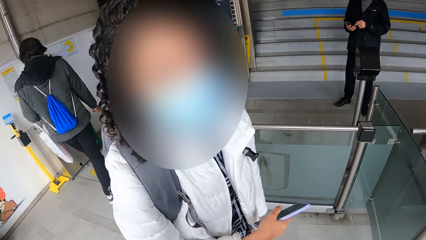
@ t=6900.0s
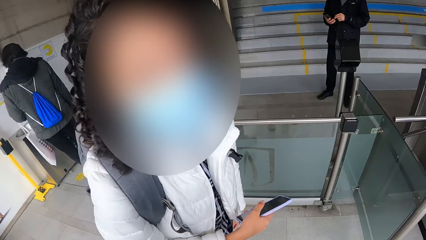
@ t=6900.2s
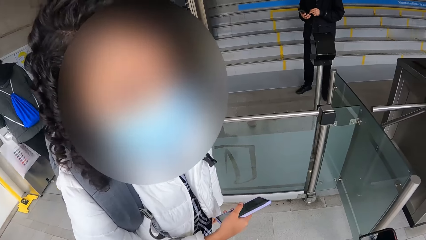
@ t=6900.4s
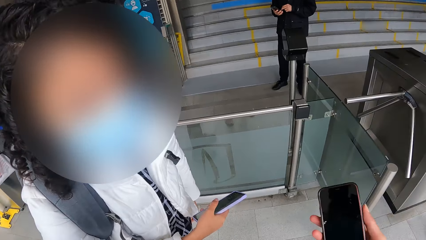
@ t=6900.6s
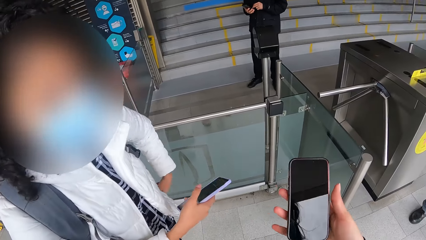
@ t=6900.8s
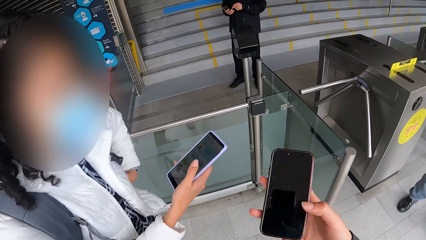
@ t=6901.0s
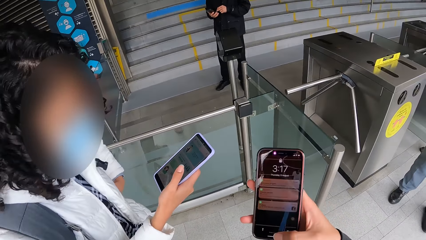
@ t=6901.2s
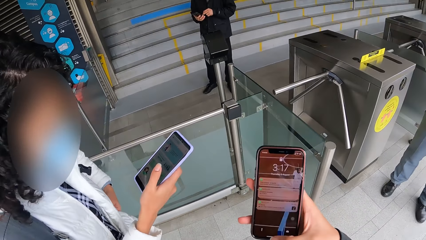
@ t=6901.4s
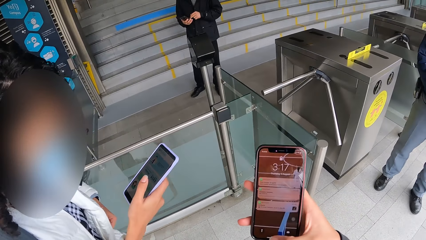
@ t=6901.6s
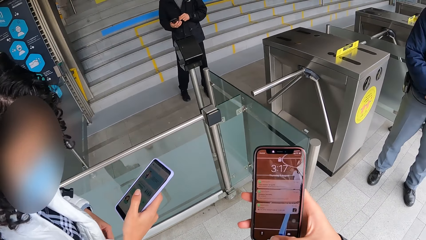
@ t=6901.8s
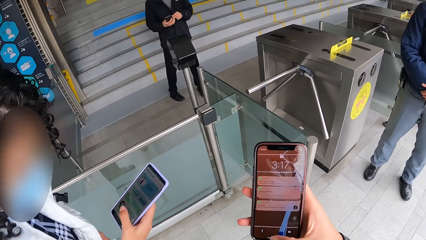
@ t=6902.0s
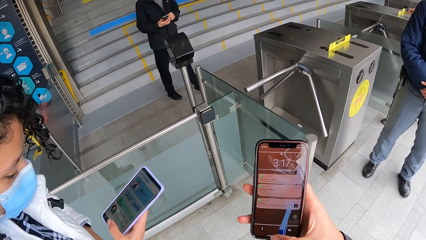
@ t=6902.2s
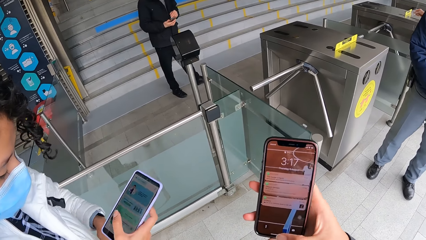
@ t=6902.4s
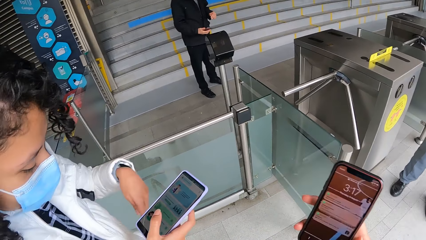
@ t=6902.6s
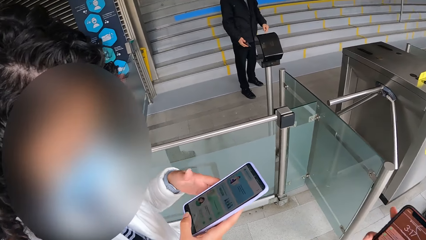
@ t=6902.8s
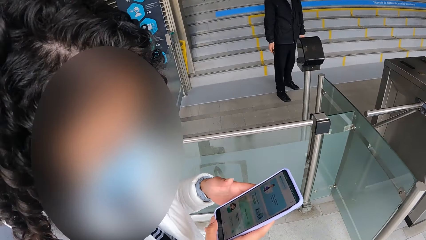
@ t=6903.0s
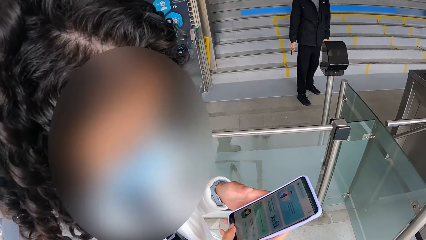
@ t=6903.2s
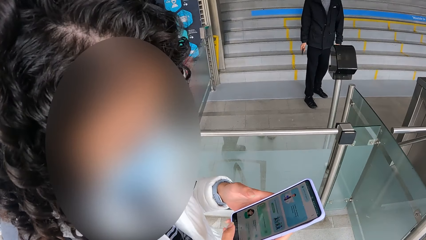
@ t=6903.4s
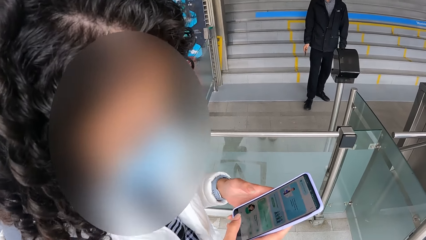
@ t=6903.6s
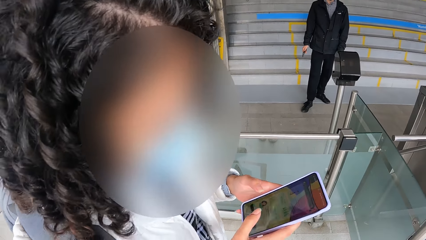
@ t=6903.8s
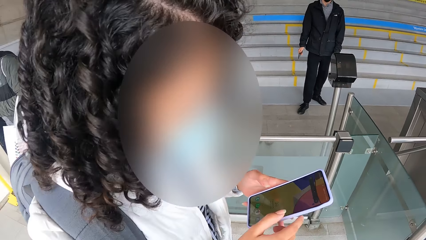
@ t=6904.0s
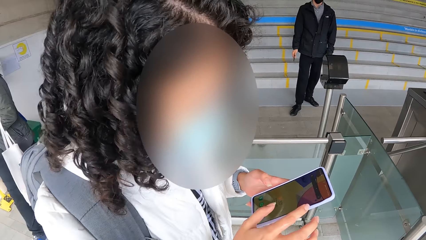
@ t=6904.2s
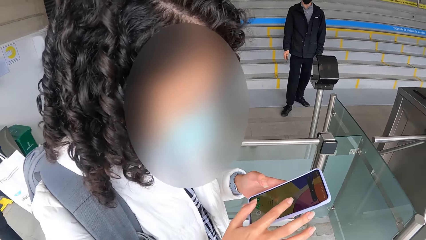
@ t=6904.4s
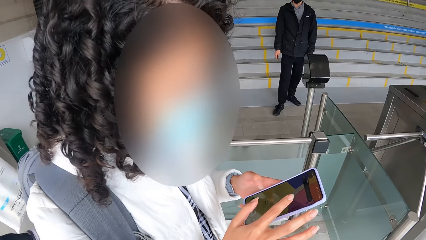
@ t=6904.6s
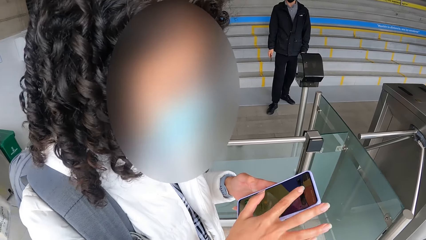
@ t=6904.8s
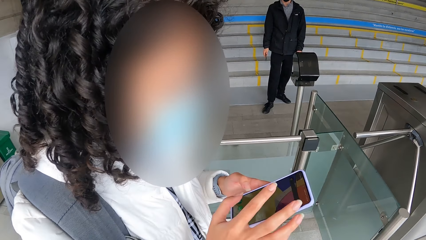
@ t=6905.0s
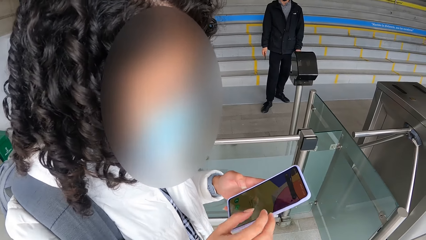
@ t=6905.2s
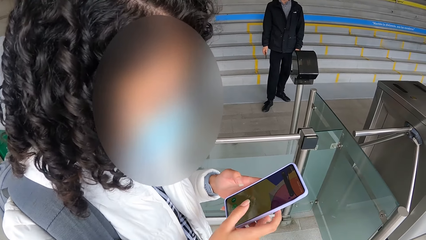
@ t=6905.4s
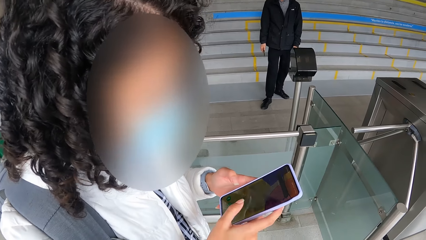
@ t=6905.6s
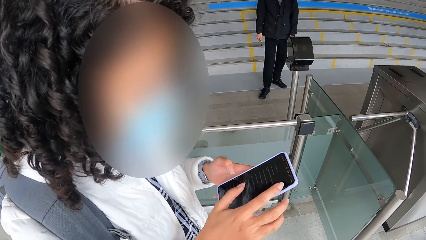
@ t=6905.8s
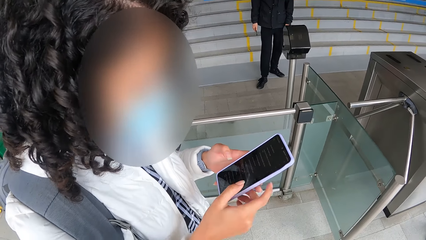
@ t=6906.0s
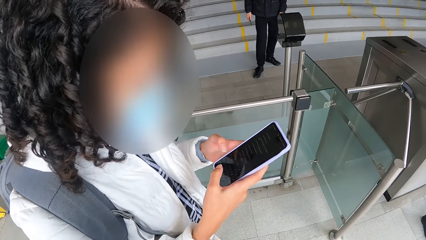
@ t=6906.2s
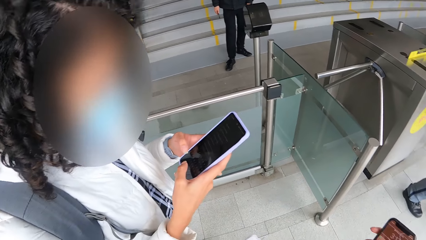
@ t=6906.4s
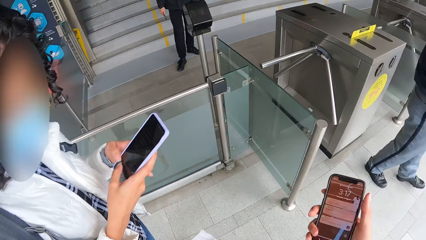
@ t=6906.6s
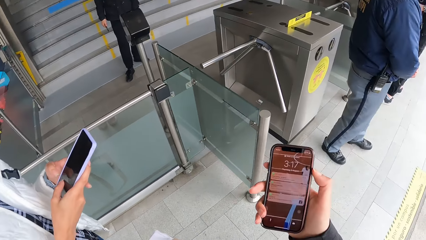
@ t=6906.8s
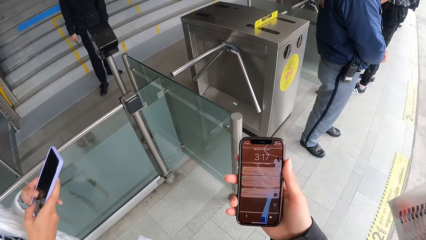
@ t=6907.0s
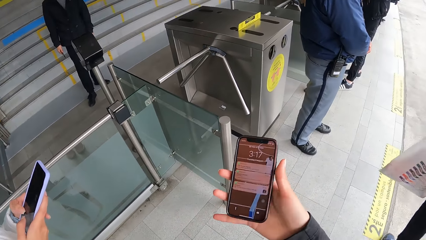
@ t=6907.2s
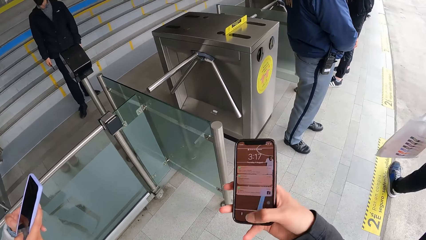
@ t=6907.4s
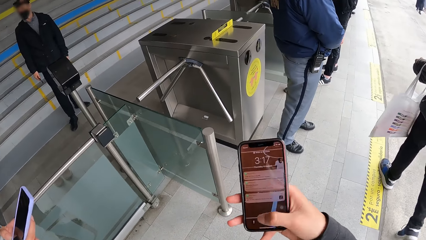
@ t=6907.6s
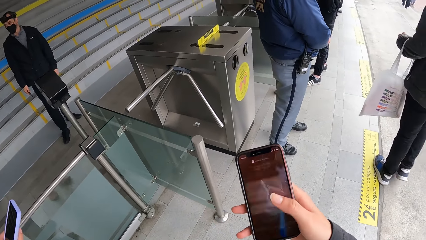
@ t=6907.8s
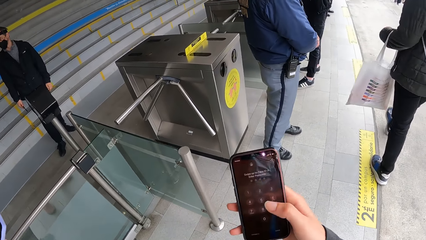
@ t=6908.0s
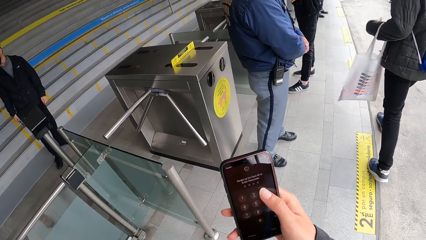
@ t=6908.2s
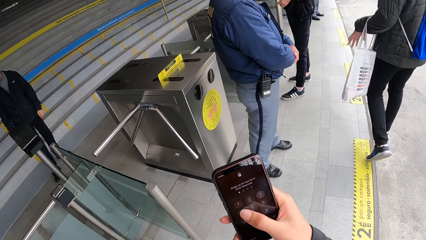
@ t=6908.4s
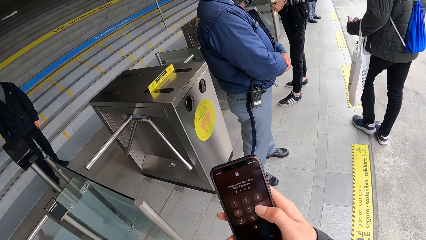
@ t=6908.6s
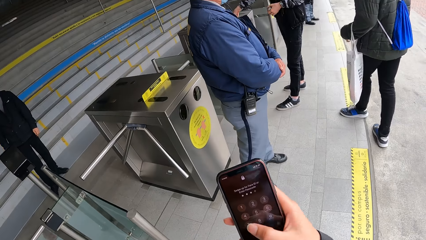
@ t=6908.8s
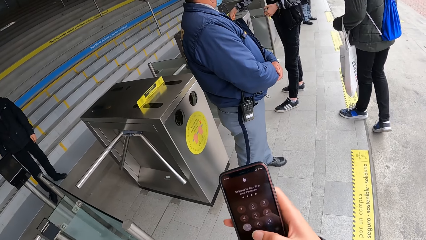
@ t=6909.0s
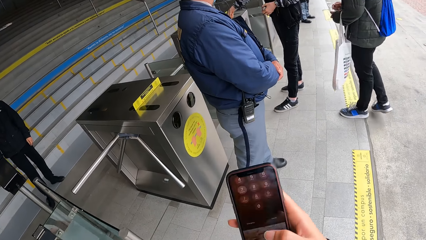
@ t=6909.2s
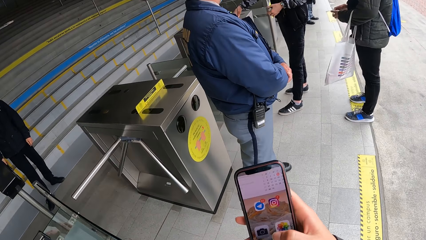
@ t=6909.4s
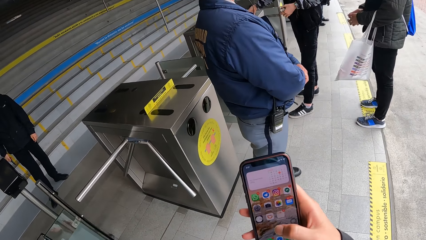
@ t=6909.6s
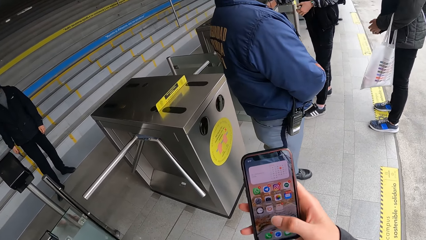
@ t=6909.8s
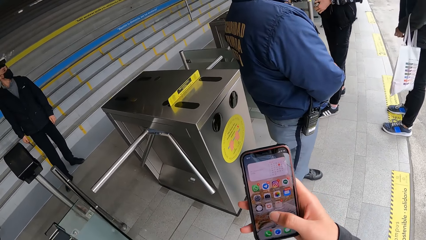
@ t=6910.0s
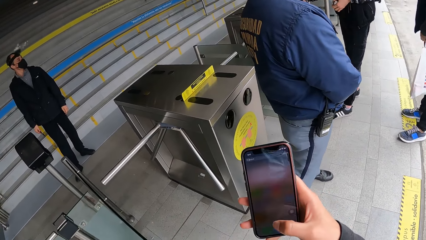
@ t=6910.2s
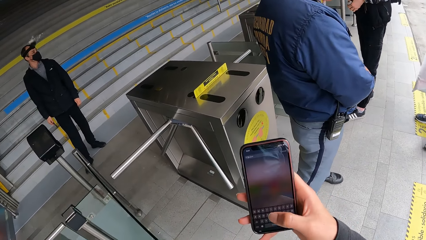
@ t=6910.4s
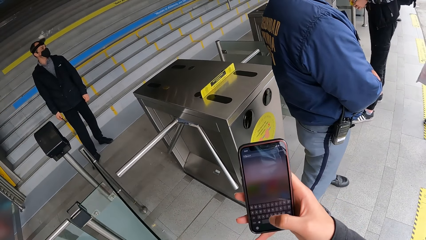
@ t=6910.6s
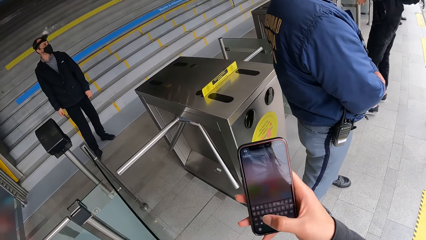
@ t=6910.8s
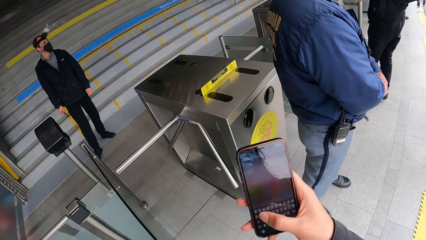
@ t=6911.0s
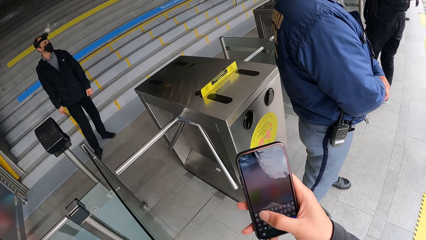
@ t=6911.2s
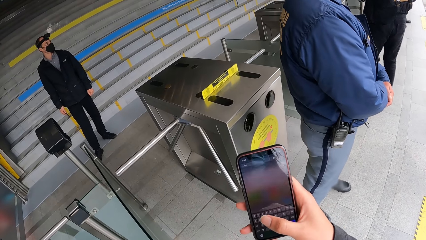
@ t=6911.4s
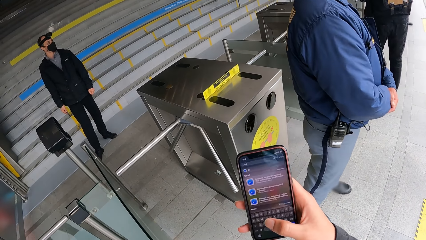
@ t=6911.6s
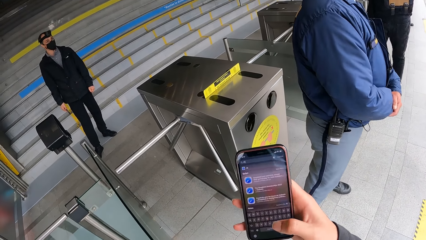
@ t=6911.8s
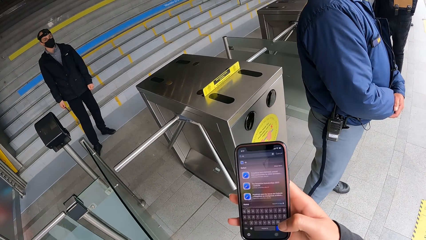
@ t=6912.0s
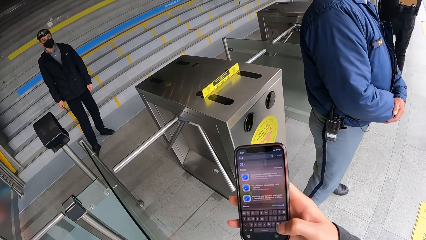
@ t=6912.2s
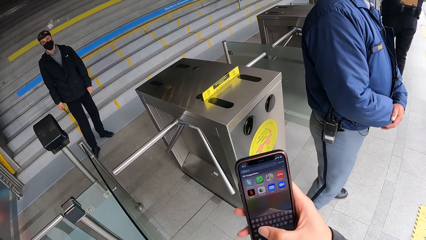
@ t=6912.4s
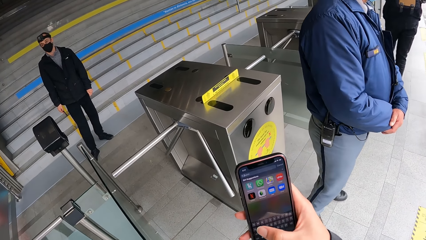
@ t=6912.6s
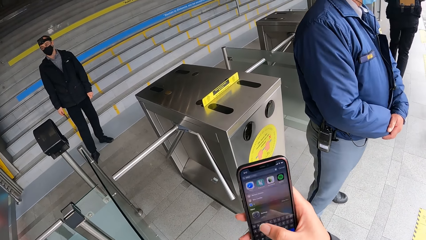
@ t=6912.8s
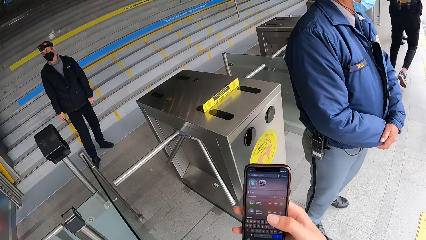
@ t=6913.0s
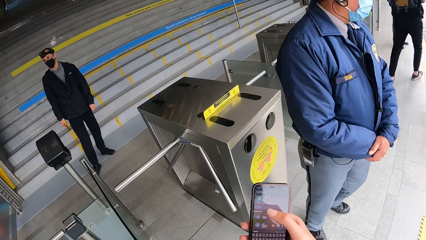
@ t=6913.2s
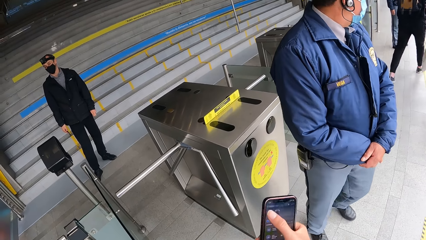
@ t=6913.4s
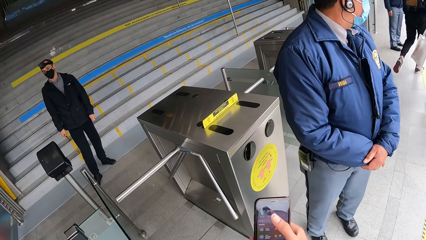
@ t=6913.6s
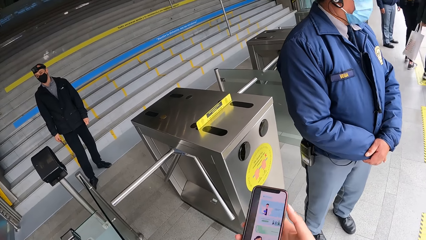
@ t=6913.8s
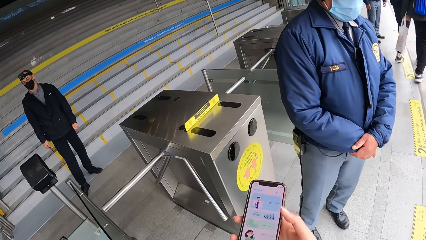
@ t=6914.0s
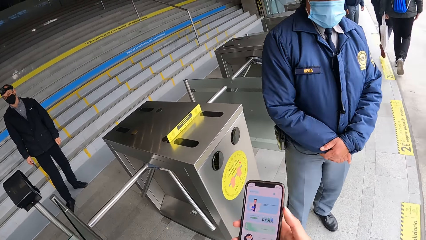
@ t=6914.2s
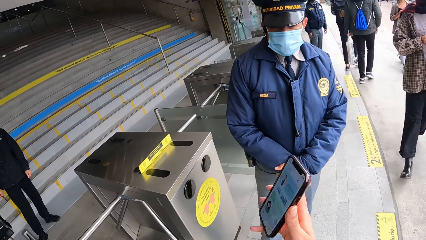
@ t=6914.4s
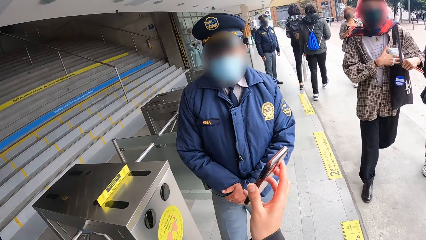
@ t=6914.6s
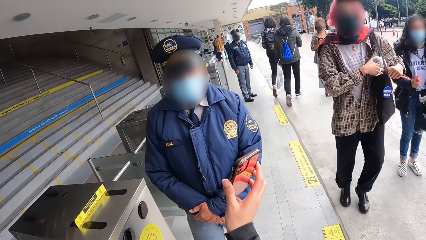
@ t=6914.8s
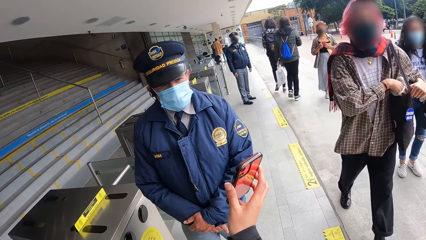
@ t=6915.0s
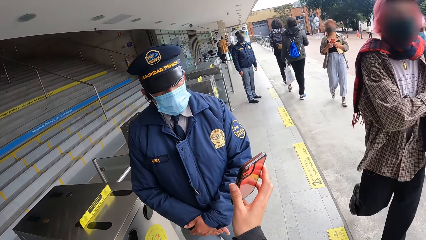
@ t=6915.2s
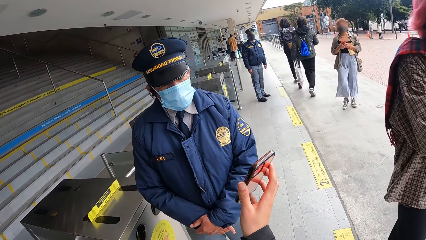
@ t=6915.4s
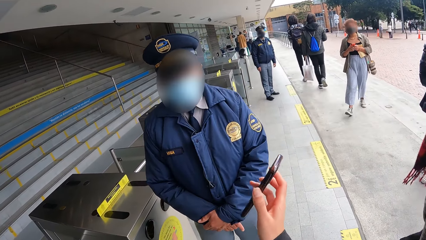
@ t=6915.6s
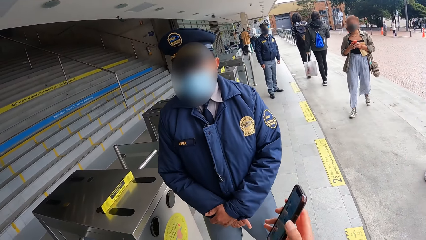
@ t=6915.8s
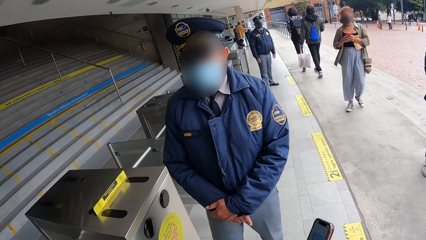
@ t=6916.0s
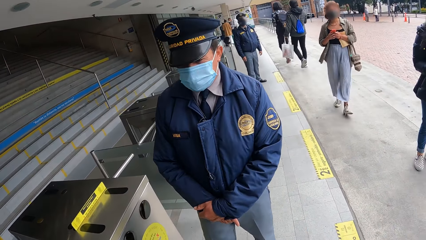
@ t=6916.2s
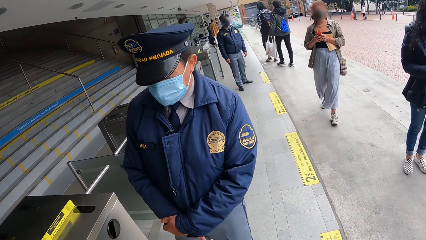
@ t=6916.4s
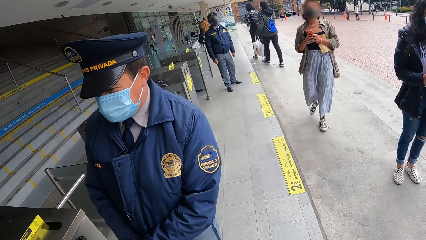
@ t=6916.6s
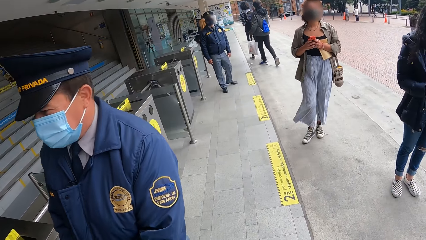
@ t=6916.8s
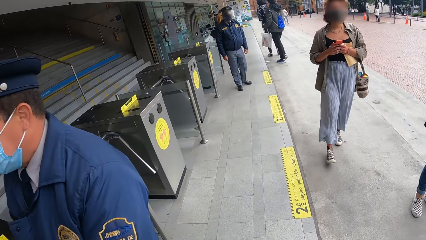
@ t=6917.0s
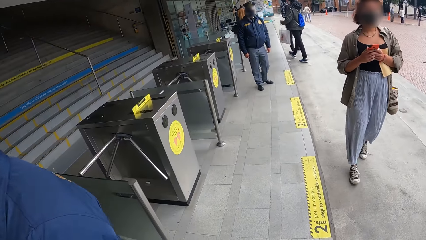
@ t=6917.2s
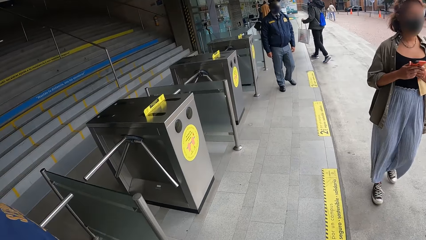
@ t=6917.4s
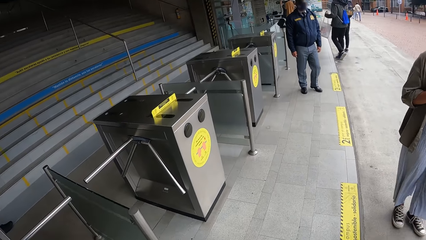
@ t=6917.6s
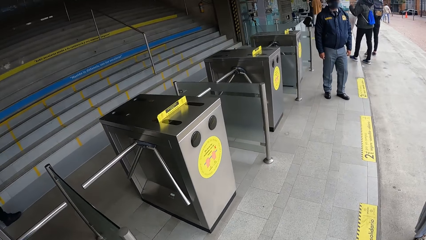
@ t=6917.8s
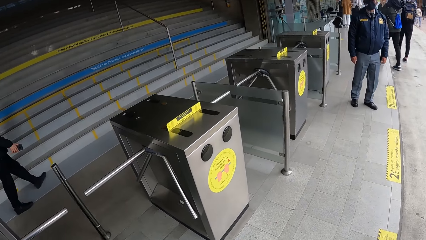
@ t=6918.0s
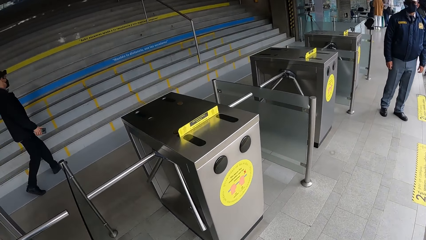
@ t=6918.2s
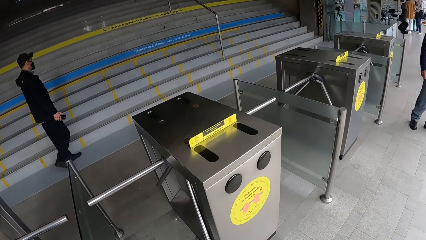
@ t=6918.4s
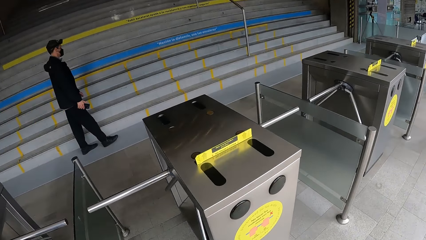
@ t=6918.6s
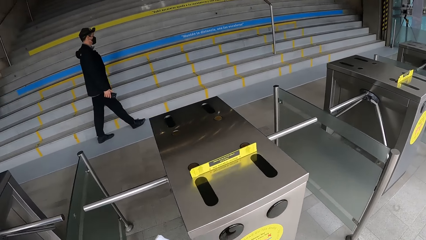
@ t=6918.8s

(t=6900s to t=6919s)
The camera wearer holds the phone with his right hand. The woman holds the phone with both hands. The woman operates a phone. The camera wearer operates the phone with his right hand. He interacts with the man.
